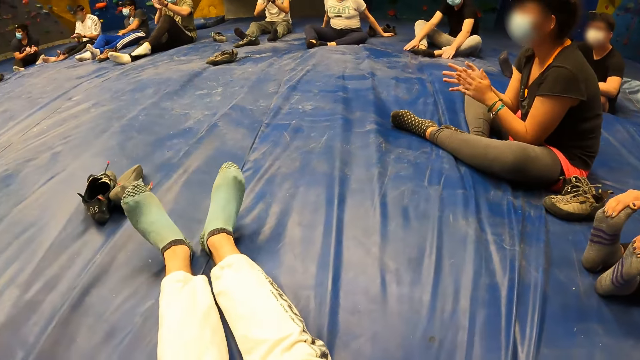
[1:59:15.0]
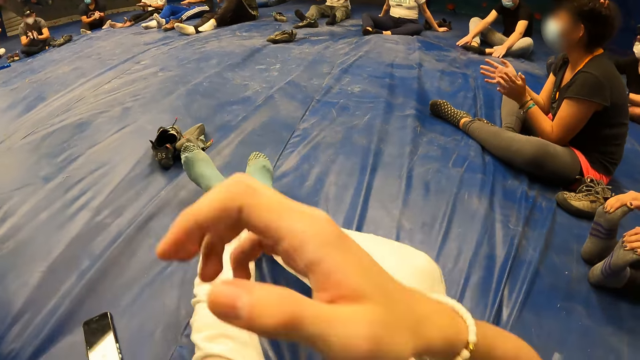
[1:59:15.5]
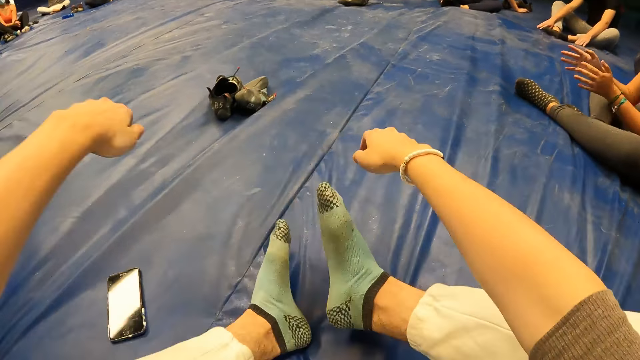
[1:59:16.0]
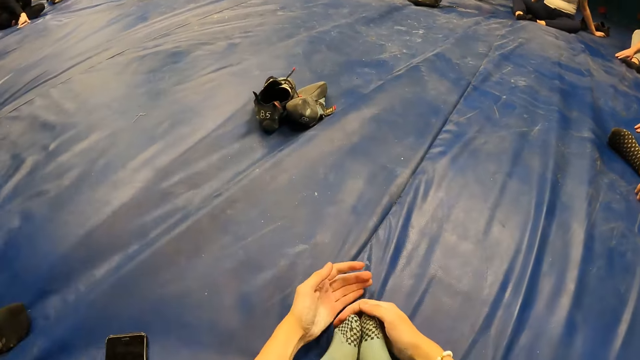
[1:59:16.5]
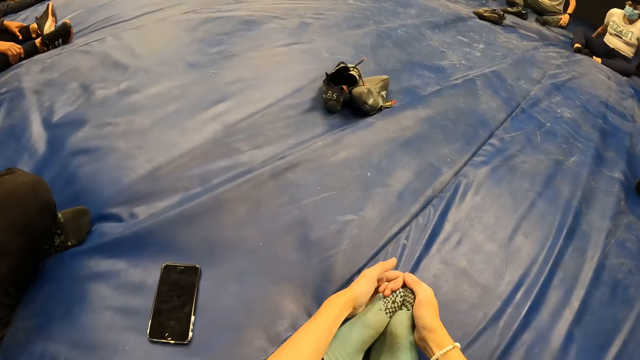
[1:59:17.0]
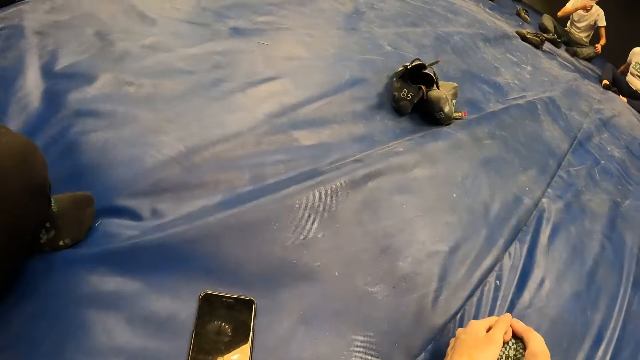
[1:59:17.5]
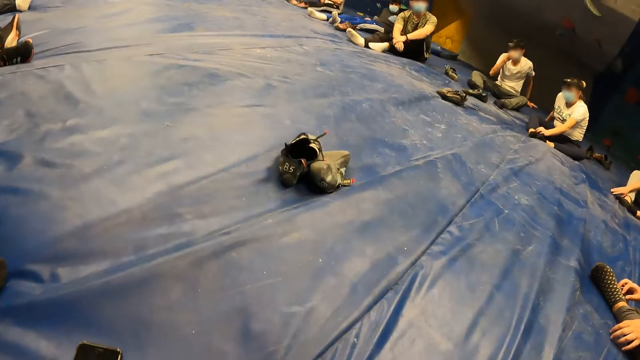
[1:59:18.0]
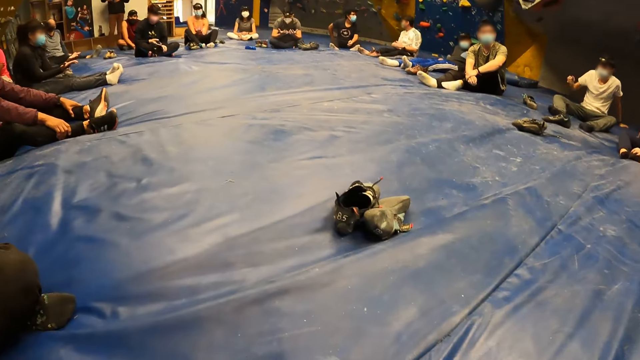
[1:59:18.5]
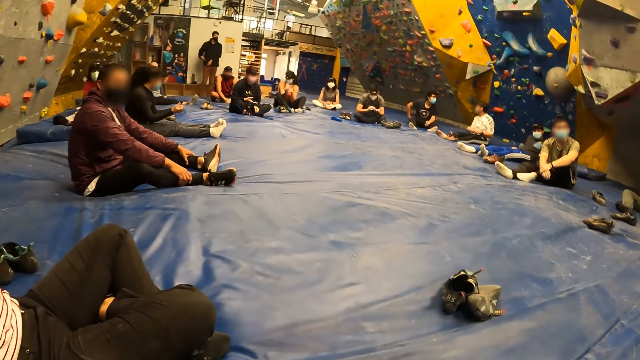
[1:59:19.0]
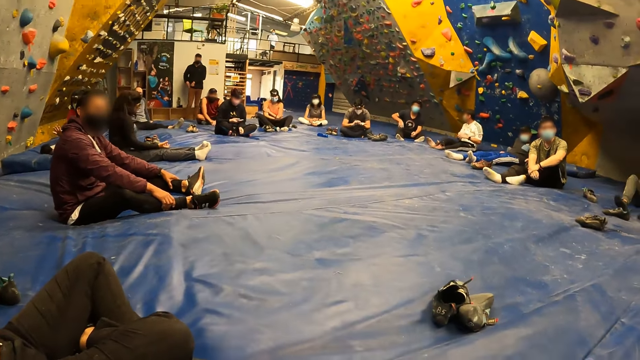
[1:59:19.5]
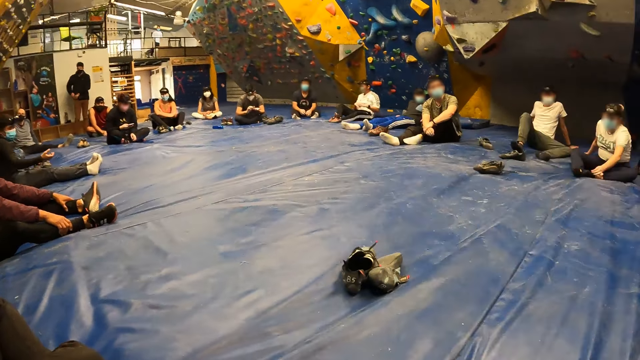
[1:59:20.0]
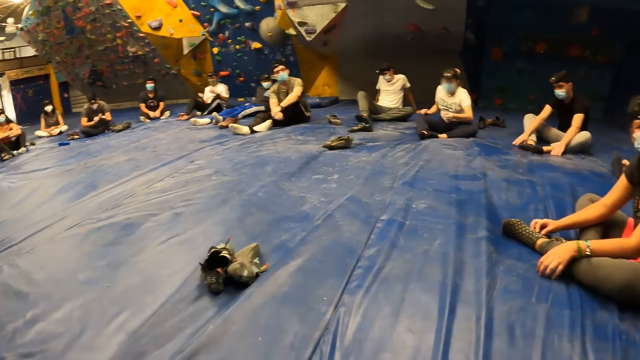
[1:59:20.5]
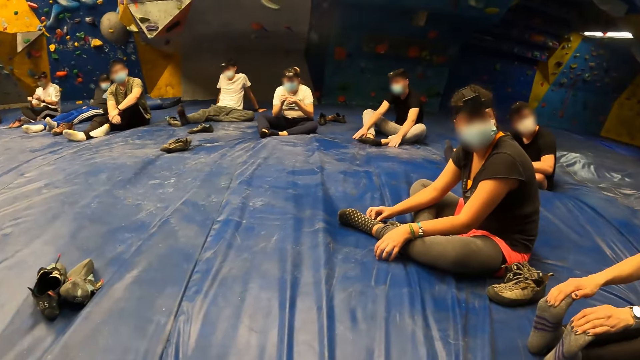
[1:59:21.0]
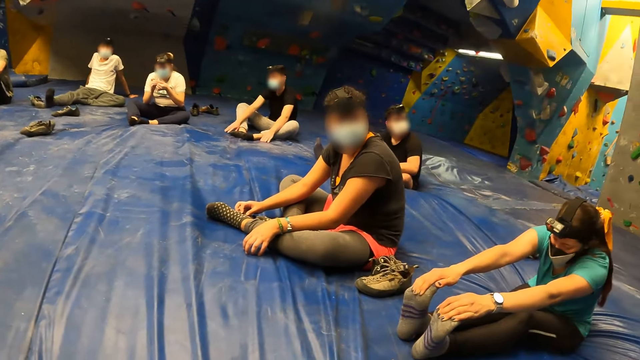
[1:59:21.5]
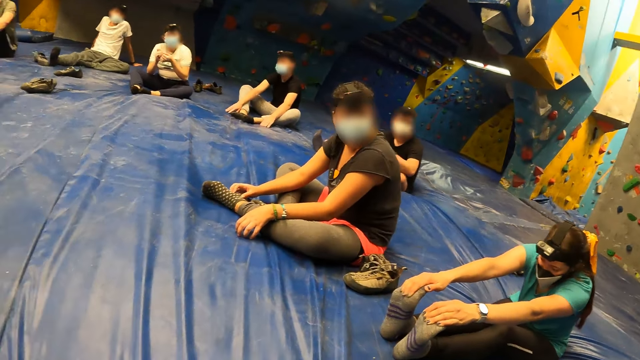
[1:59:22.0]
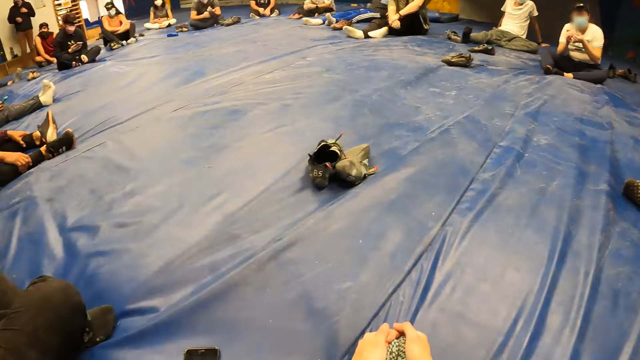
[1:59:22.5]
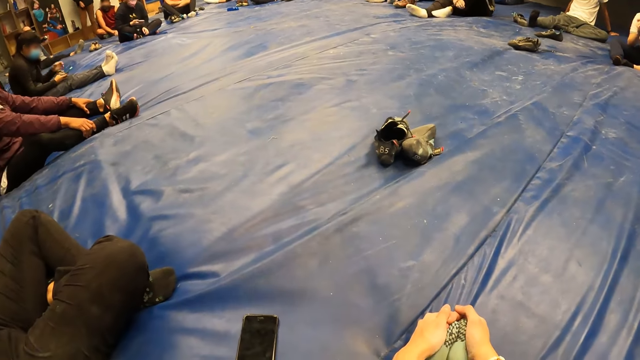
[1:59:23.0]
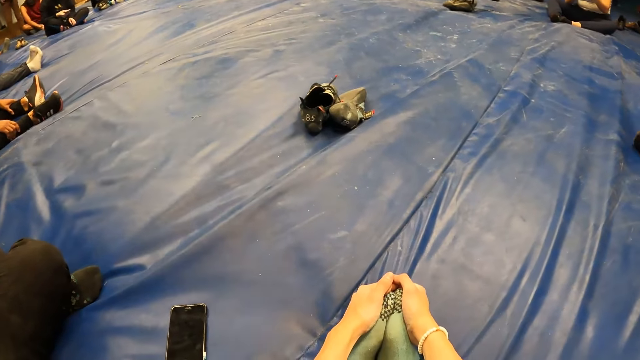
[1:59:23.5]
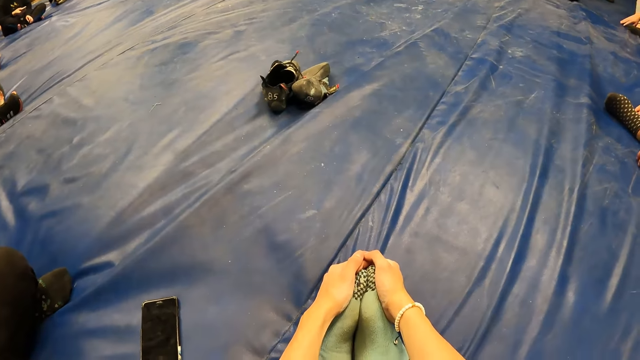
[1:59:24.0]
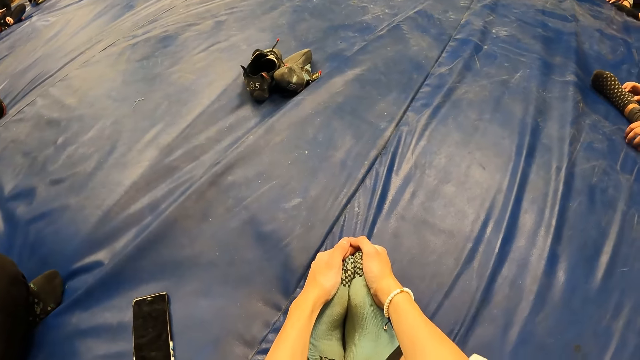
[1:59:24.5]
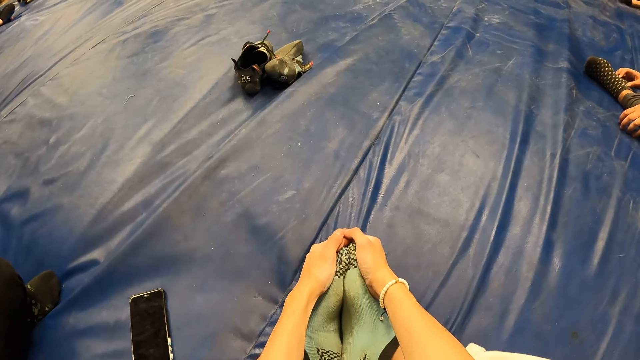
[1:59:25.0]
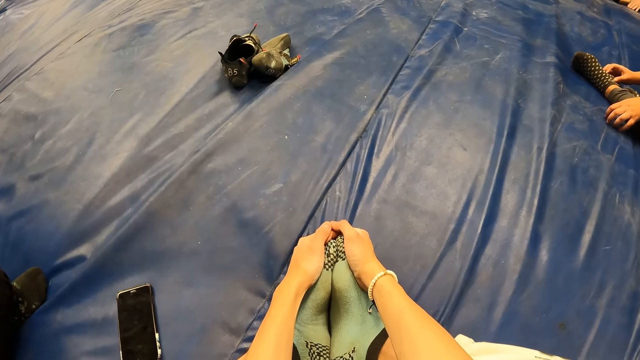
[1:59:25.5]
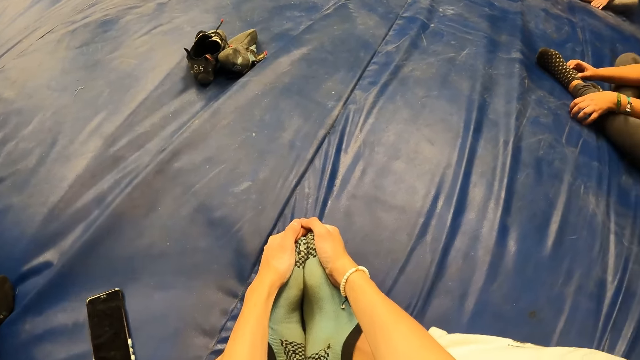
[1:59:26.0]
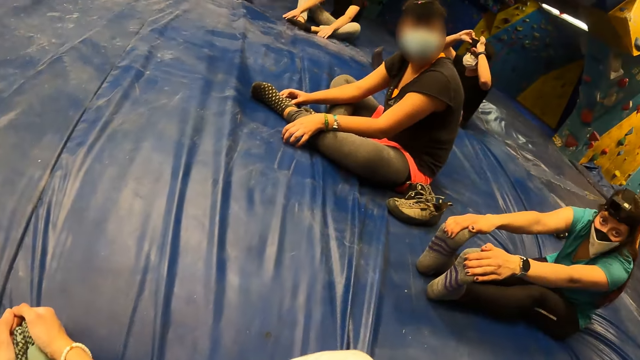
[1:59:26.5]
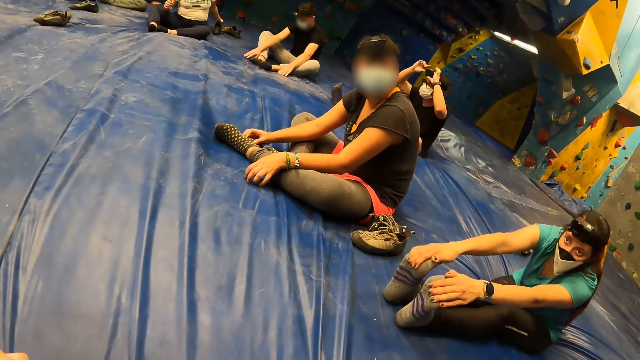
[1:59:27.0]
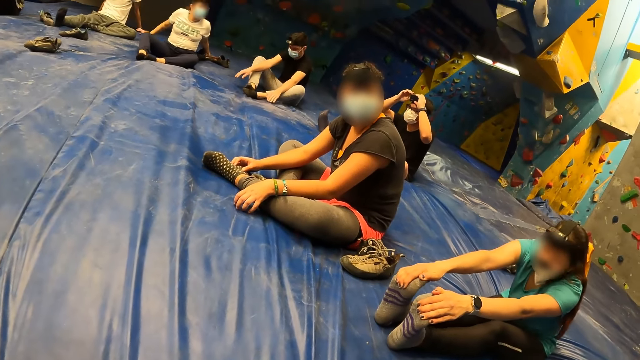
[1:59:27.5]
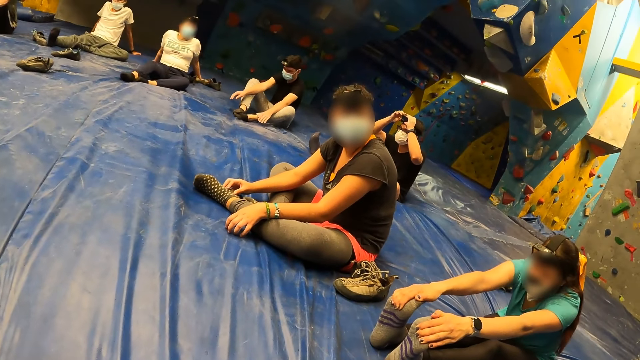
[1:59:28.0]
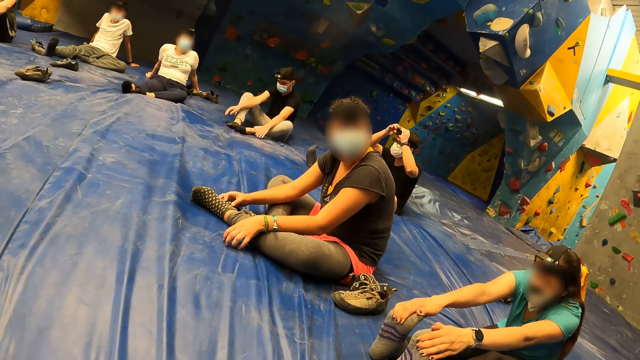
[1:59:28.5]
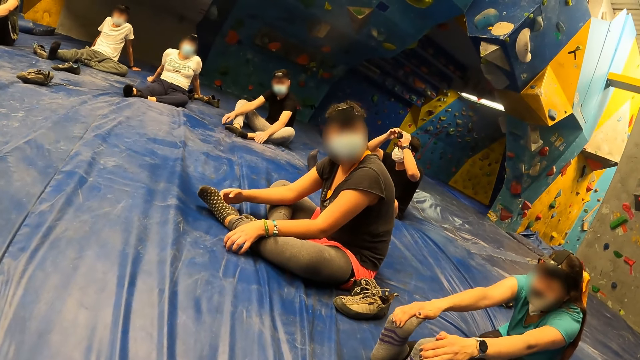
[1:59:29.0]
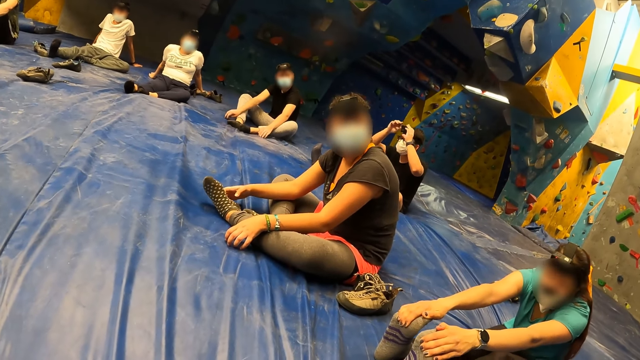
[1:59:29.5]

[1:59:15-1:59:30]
The camera wearer looks at a woman. She touches her legs with both hands and holds her feet. The woman touches her feet. The camera wearer holds her feet. She looks at the woman.

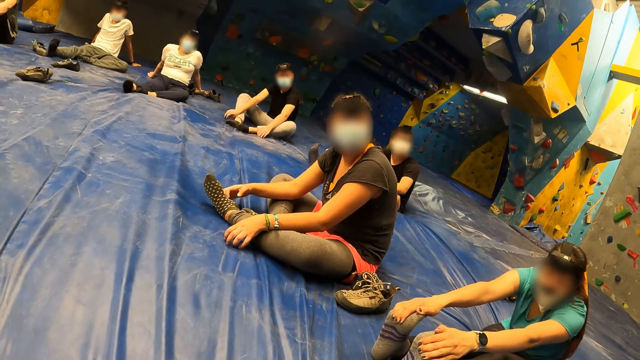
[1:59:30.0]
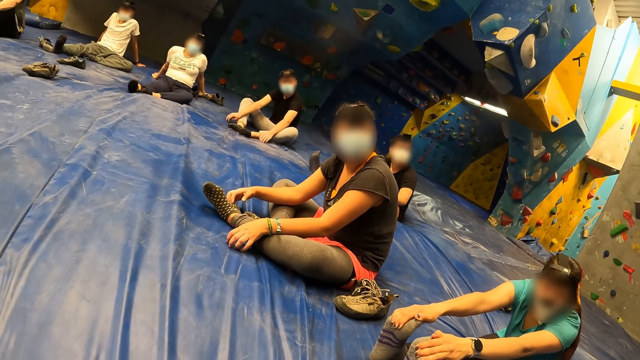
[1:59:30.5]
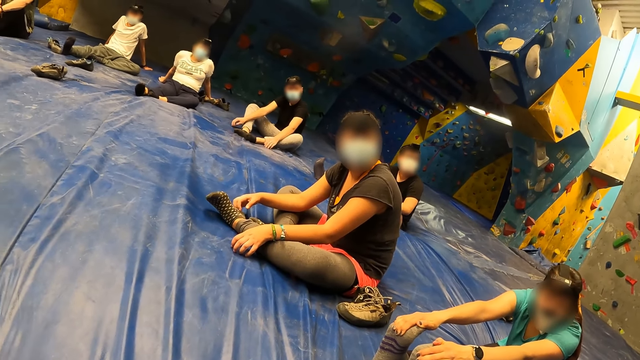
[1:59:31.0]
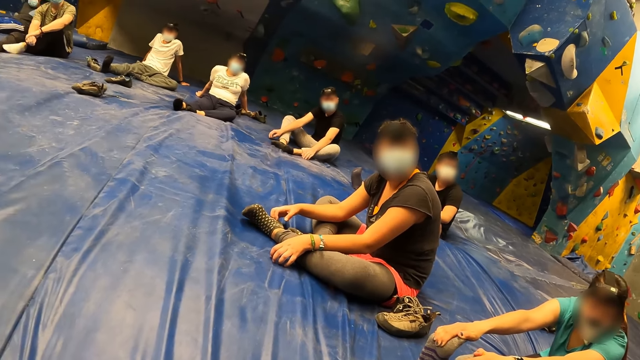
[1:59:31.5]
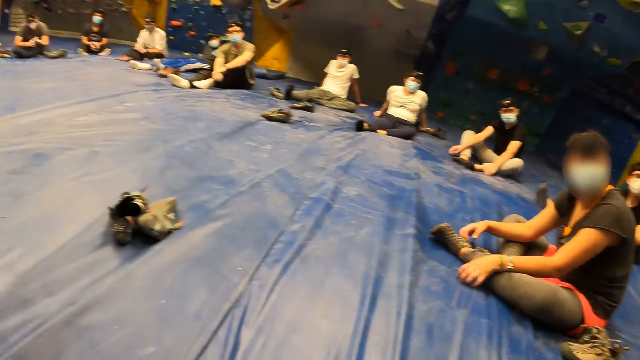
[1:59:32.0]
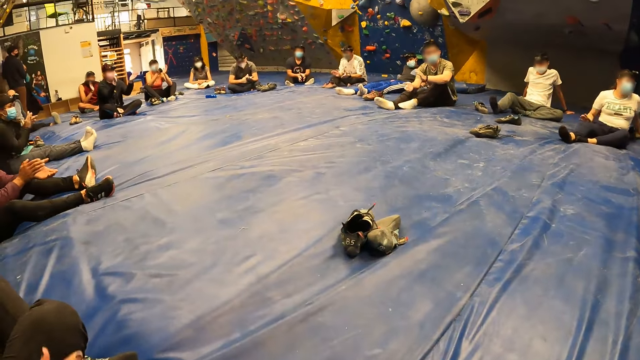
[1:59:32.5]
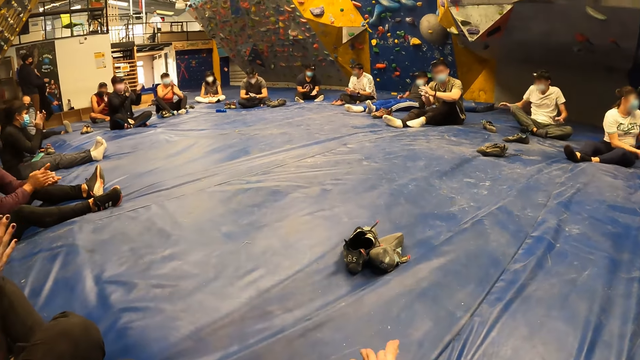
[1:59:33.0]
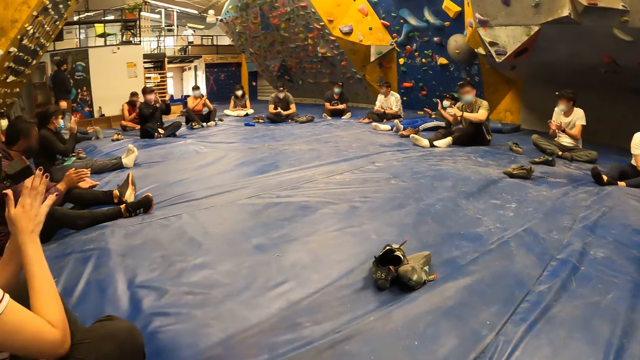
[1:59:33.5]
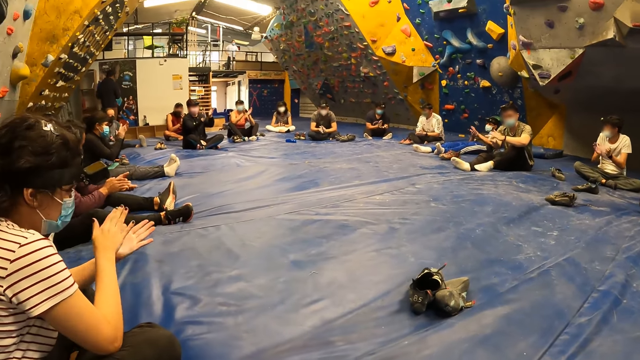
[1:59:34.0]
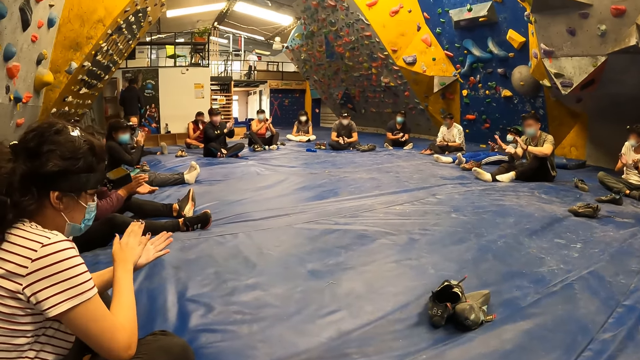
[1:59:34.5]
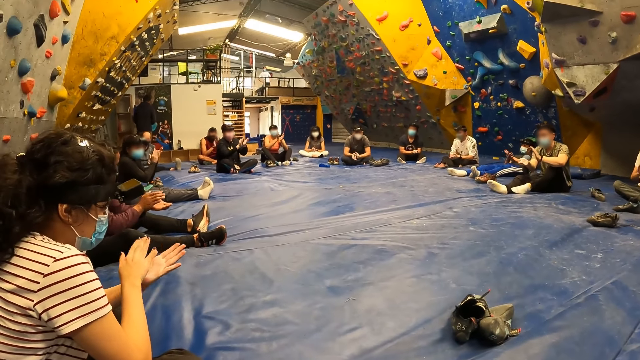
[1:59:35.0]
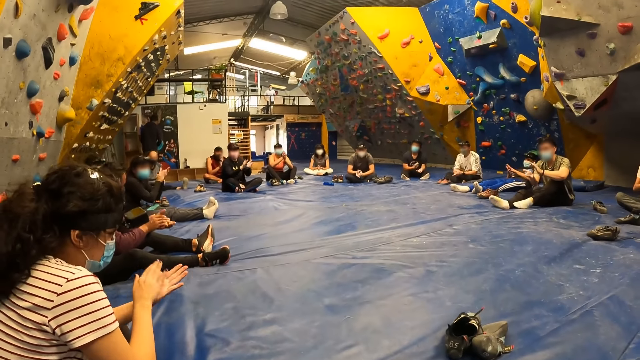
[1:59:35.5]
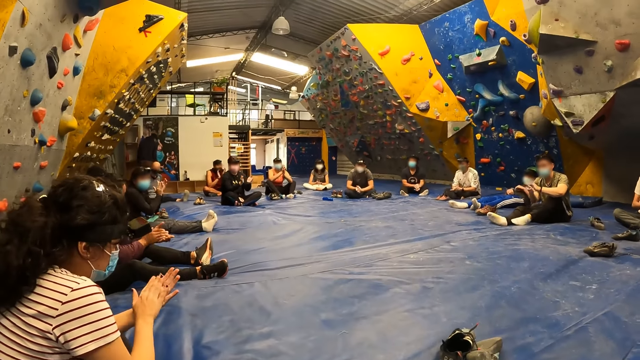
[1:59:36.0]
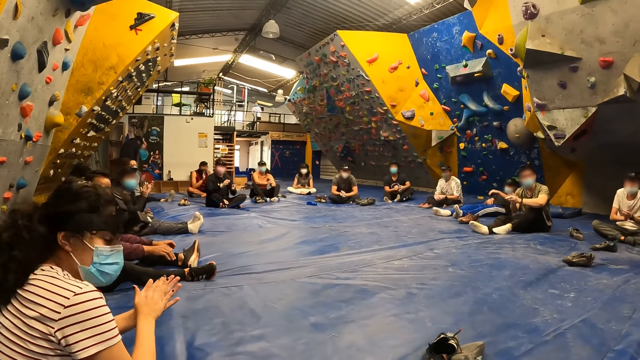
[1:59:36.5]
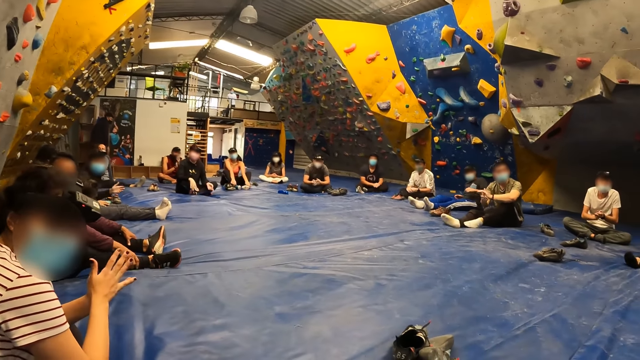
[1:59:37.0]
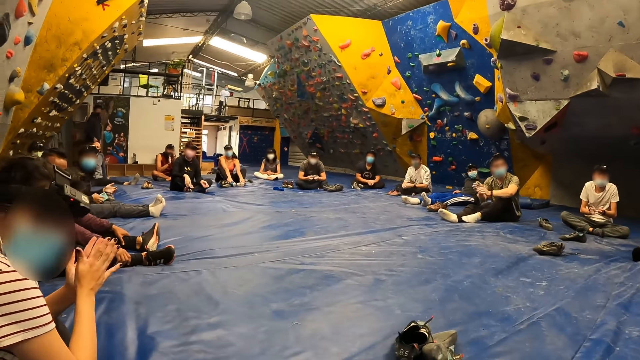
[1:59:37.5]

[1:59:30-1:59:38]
The camera wearer looks at a woman. They clap both hands together with the group of people in the sport room. Another woman claps her hands.
